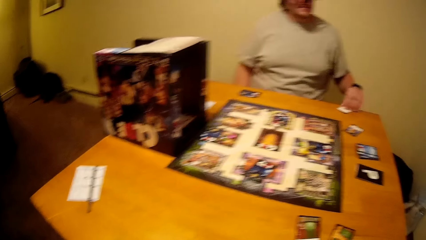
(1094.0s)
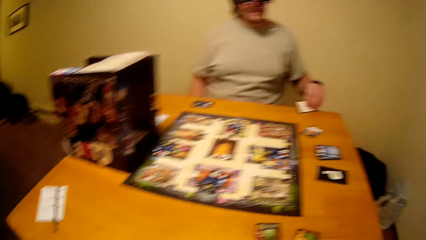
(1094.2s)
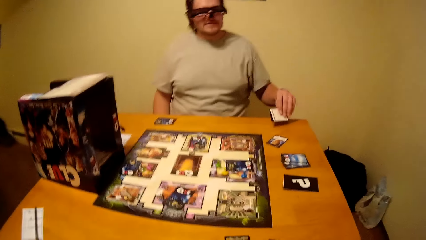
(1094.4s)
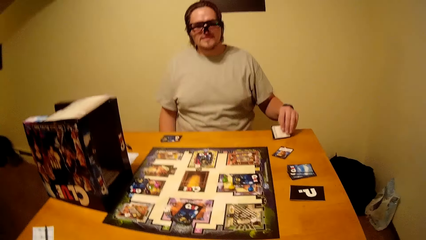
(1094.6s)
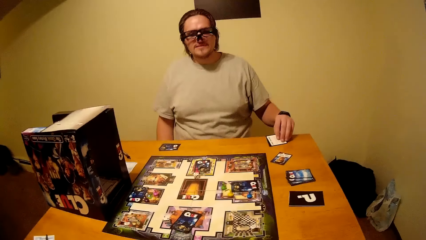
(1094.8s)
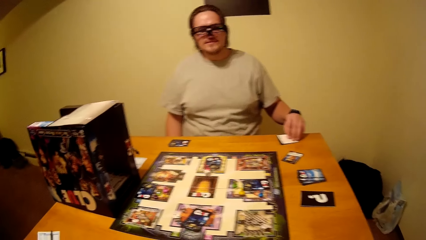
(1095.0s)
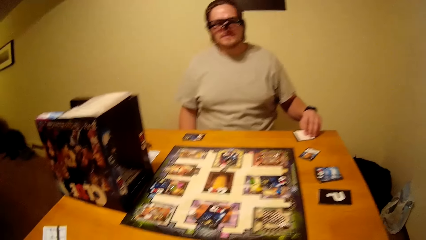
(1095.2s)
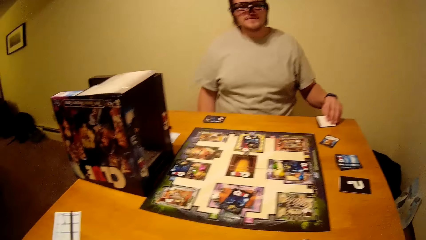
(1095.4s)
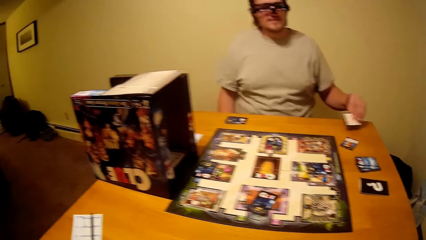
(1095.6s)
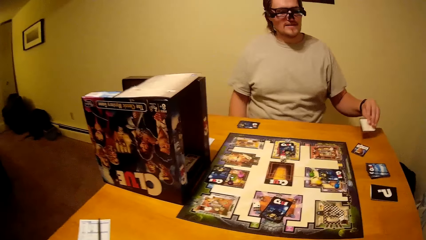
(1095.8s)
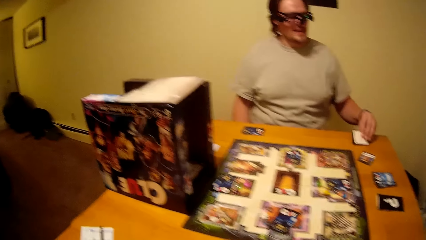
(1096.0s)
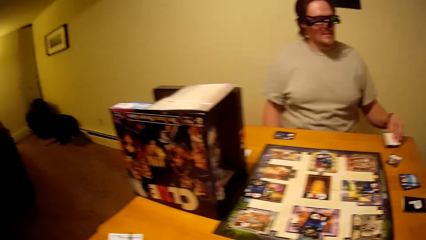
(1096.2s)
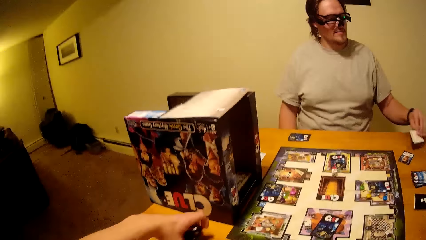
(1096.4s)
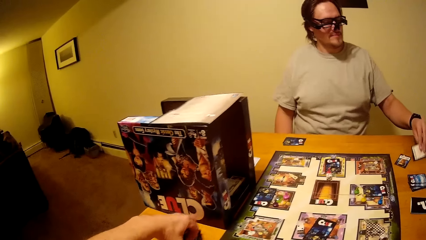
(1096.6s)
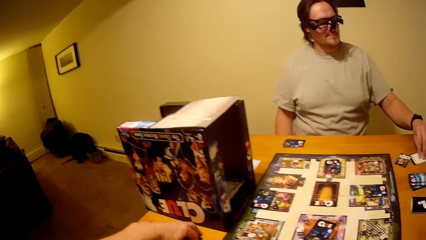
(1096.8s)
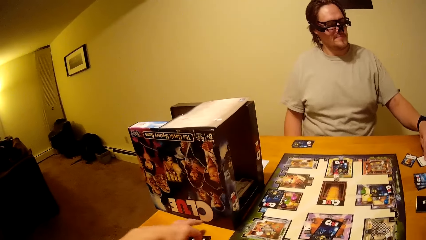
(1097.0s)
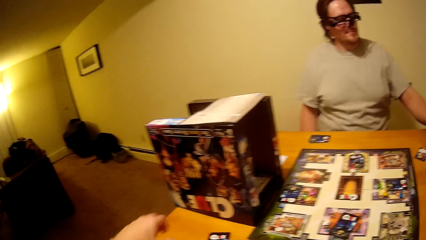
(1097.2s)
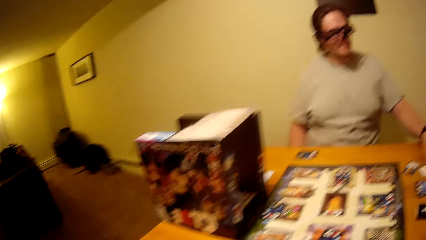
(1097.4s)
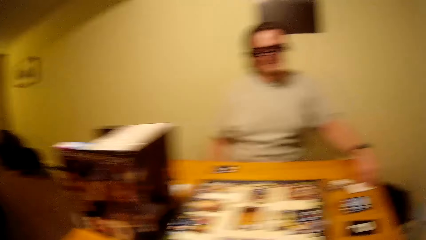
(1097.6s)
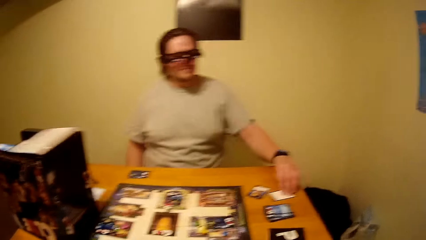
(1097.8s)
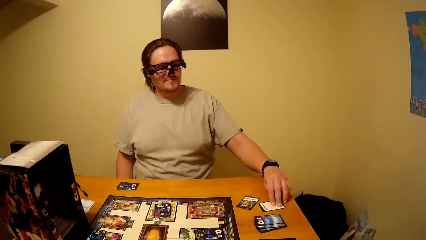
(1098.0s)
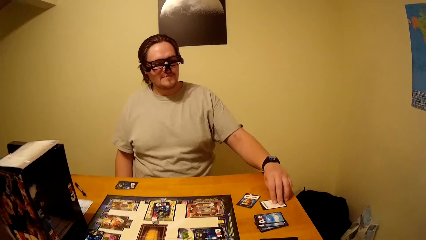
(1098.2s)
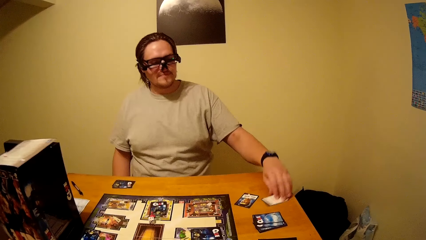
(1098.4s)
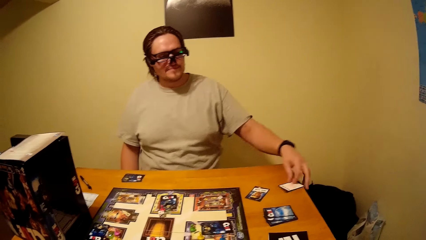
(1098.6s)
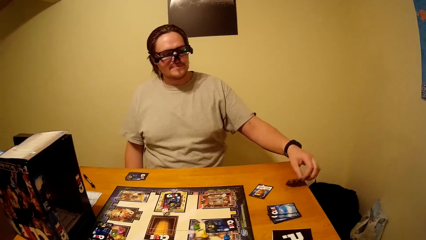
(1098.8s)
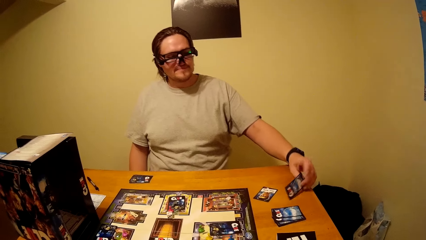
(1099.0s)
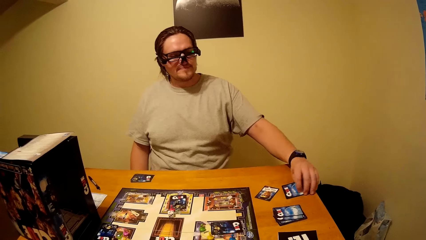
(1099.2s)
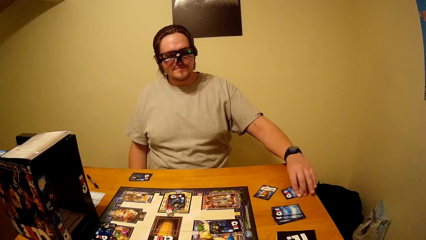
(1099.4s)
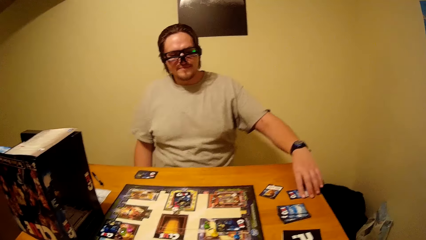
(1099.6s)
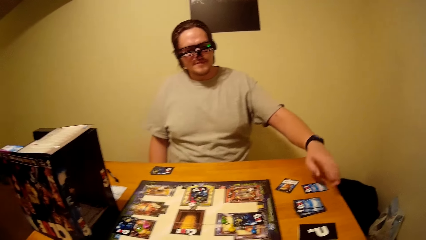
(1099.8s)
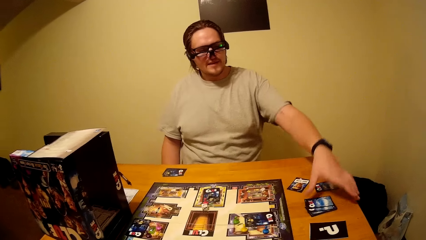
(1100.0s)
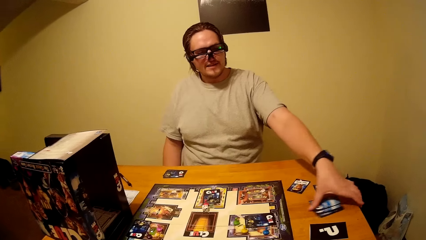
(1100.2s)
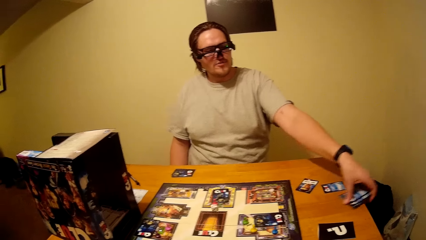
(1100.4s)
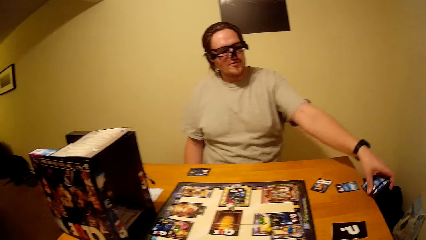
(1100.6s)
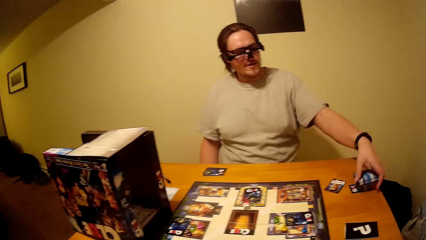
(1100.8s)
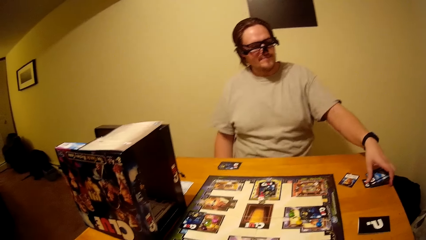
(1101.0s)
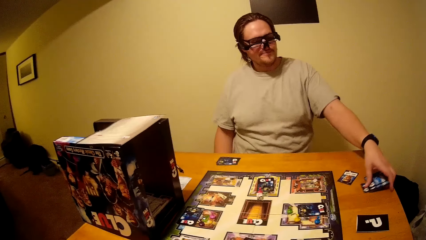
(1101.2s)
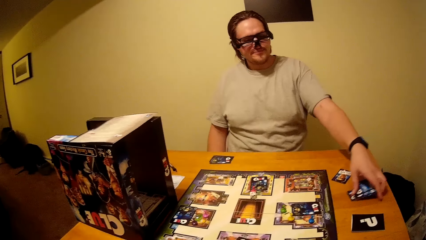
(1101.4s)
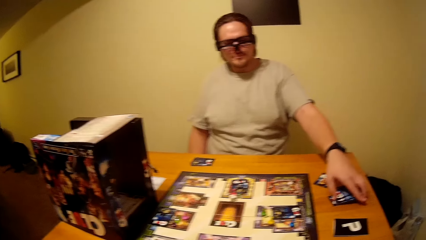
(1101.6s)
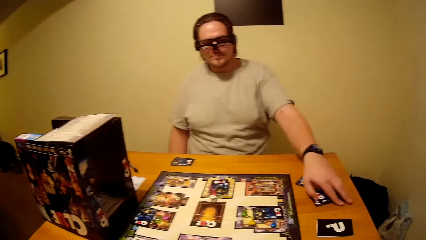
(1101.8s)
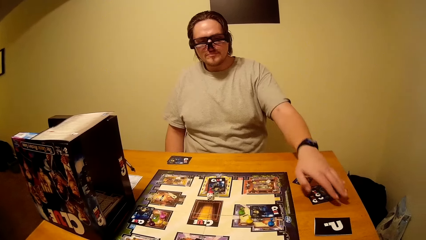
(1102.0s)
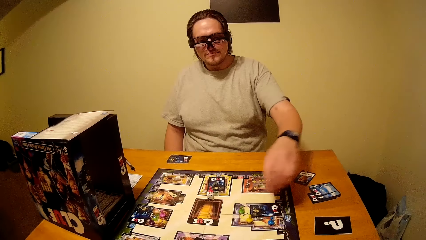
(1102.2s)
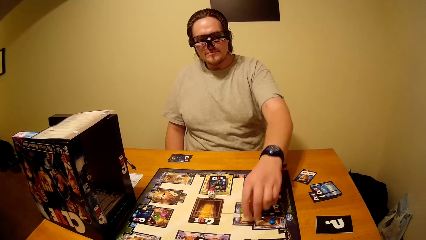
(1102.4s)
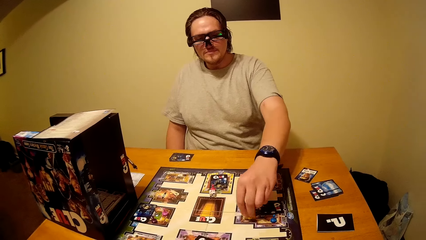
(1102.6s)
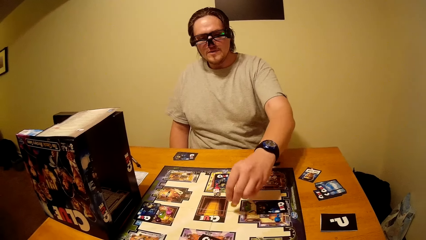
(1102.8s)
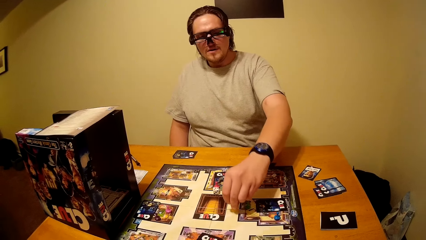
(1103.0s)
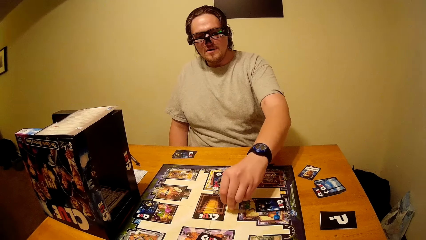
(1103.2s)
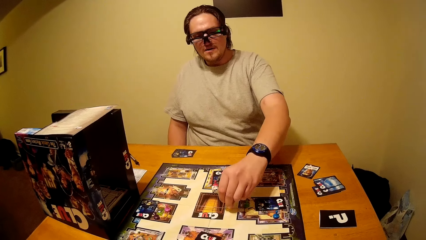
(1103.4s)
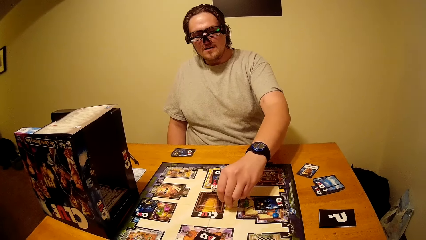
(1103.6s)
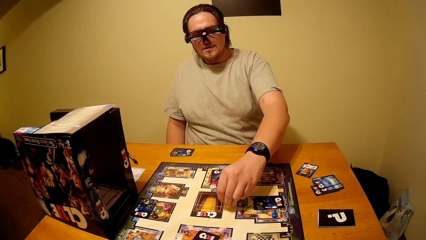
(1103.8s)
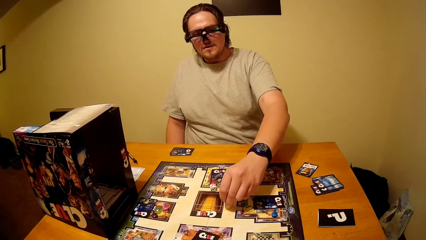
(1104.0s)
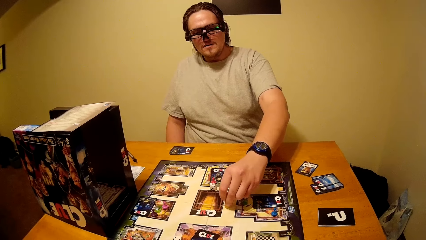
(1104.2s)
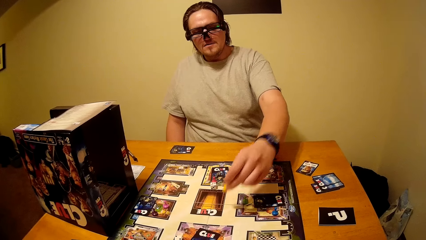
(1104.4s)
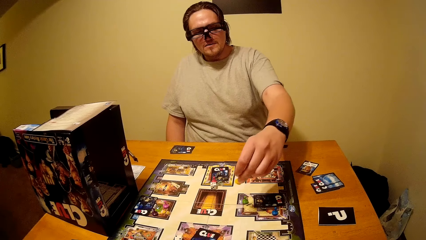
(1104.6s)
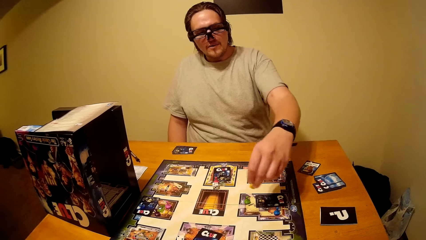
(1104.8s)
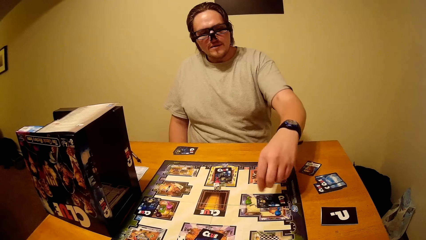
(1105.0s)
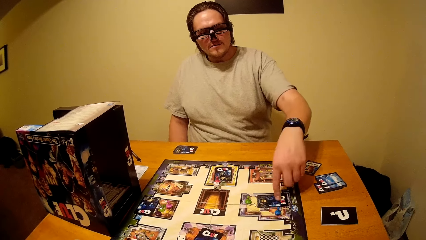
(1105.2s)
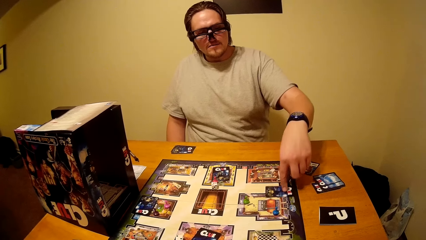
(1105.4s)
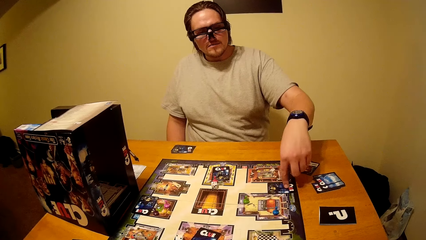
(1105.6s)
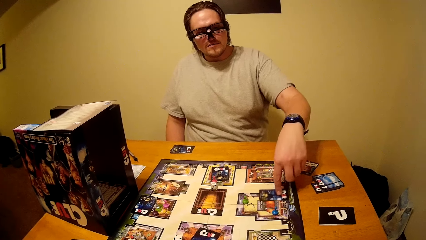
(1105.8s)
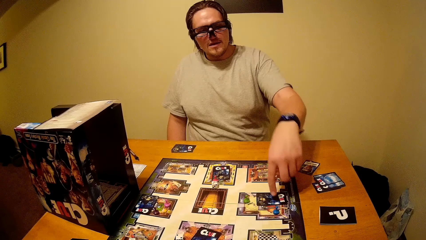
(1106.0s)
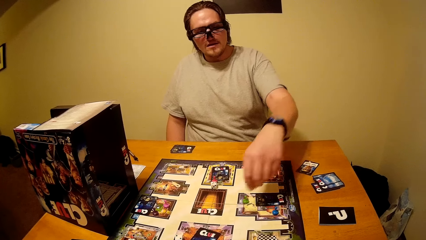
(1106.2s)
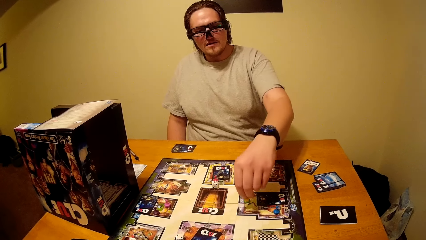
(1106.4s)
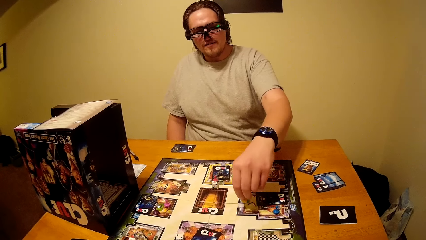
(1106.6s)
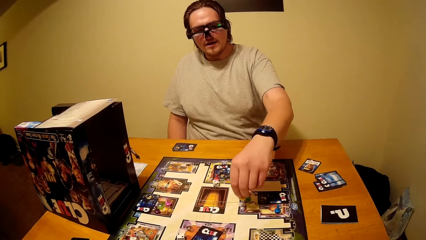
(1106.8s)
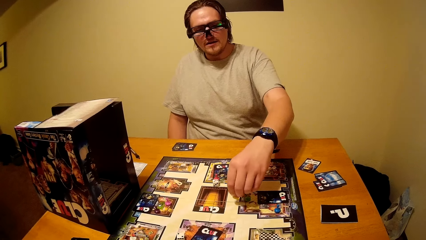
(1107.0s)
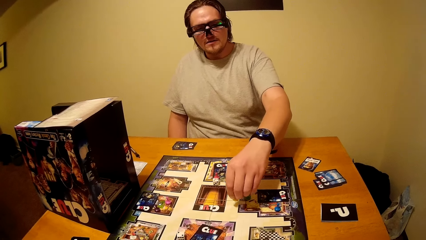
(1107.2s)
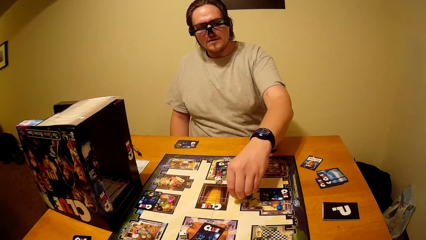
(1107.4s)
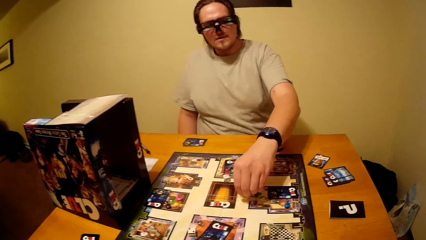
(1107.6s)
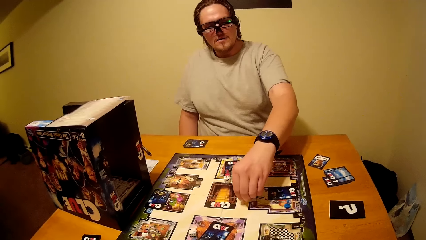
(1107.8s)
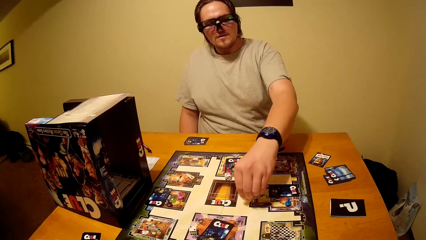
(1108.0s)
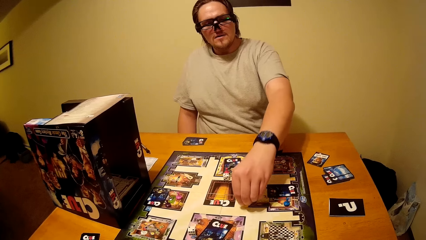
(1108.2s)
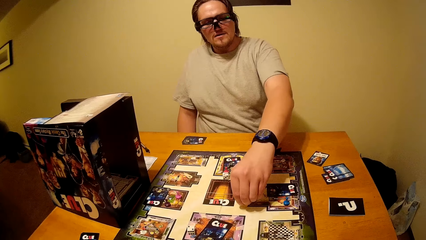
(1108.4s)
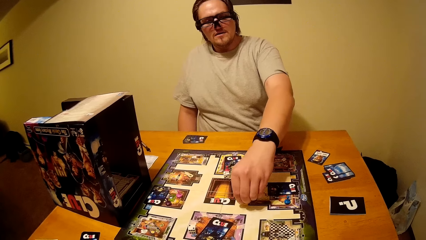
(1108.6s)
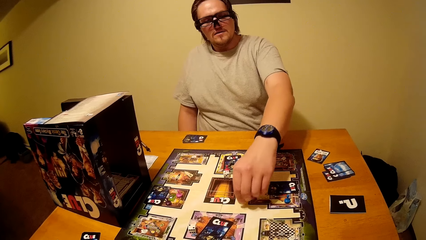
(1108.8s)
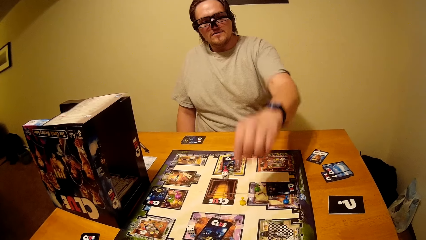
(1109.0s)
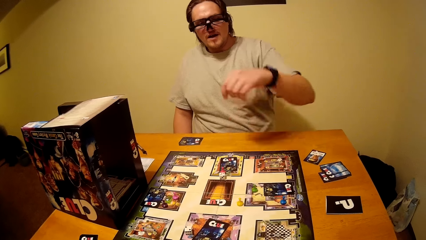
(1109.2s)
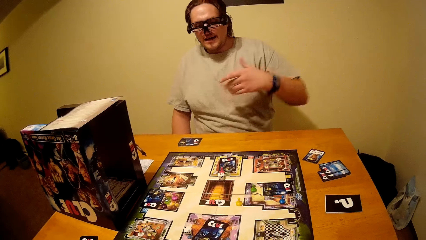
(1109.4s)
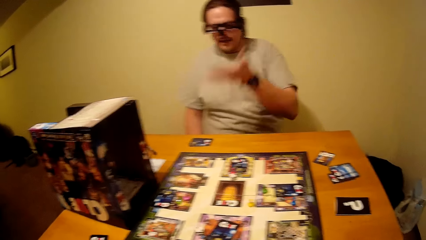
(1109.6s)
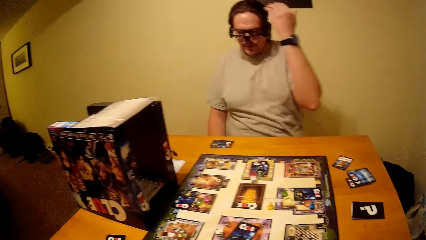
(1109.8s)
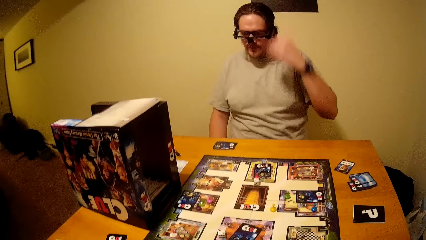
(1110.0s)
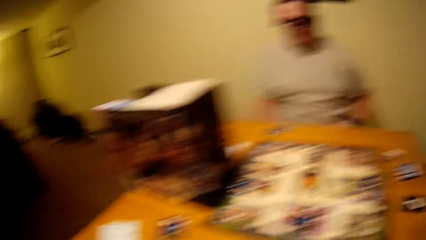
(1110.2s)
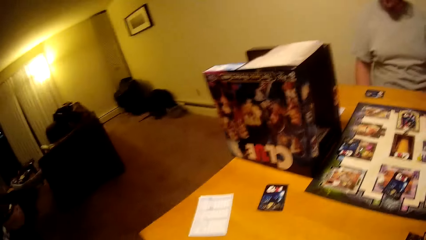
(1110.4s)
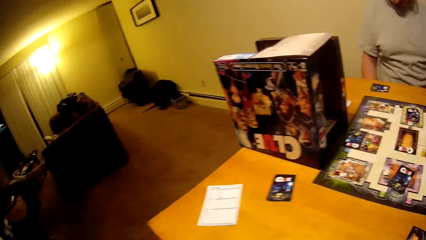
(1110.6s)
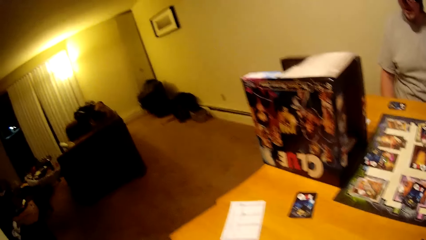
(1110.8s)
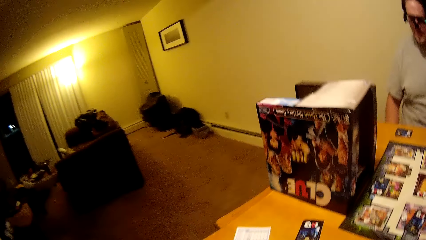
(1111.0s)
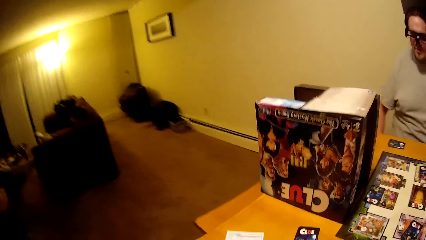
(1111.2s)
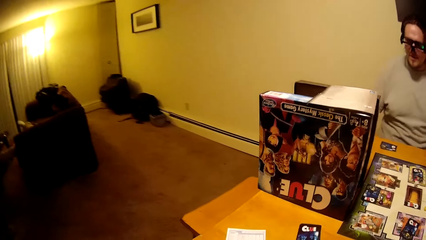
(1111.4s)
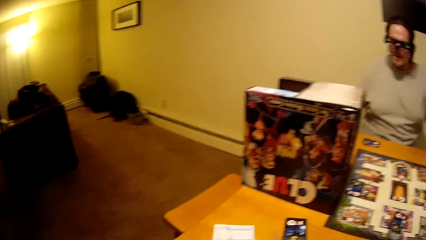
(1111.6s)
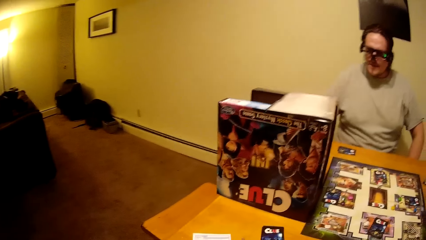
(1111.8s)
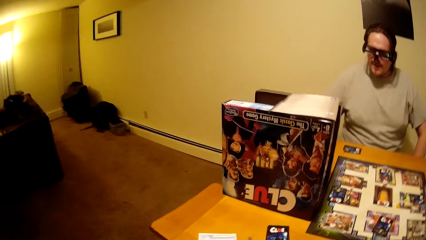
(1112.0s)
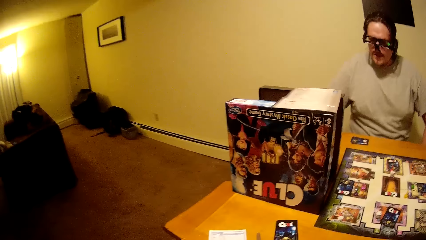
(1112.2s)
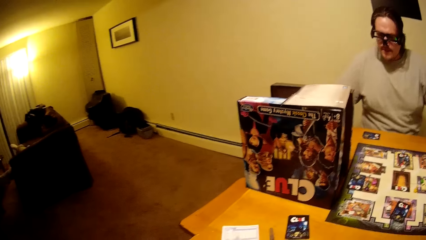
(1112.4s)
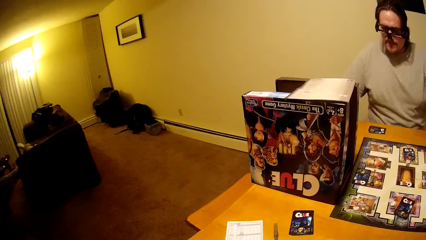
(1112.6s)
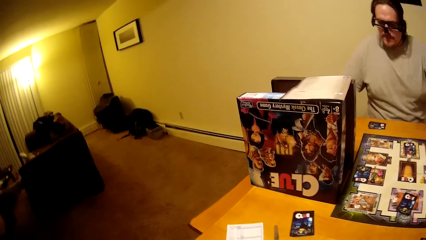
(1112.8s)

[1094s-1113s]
A man drops a card on the table. The man puts the card on the table. The man moves the playing cards on the table. Another man picks the clue board game cards from the table and moves the board game chips on the table. The first man moves chess on the board game. The first man interacts with the camera wearer.
